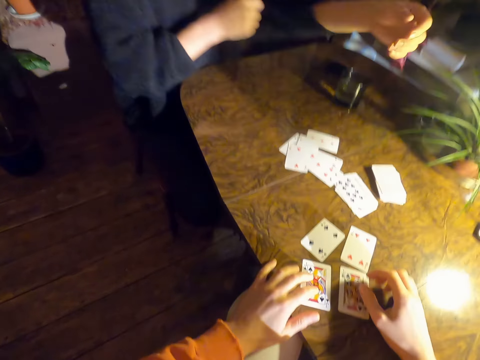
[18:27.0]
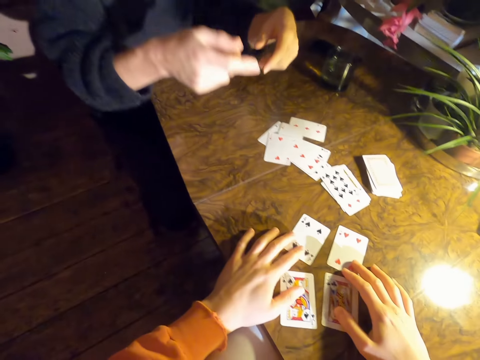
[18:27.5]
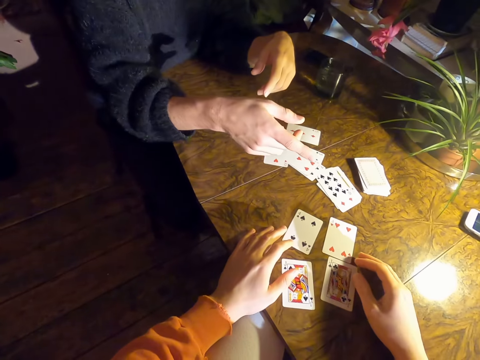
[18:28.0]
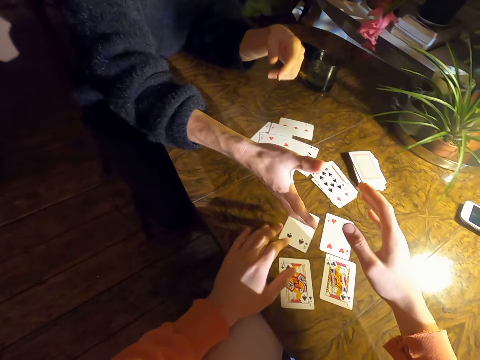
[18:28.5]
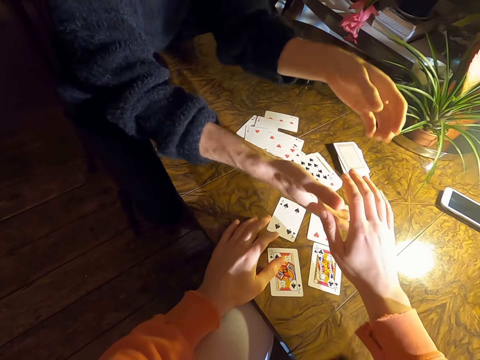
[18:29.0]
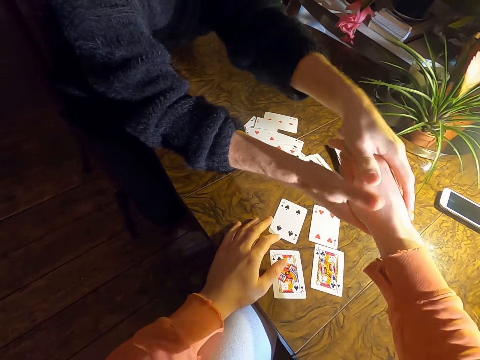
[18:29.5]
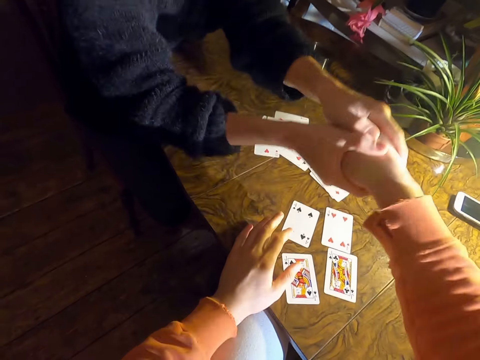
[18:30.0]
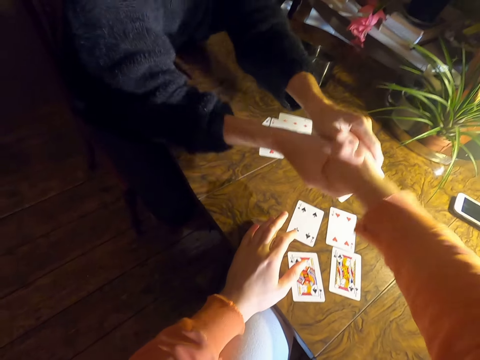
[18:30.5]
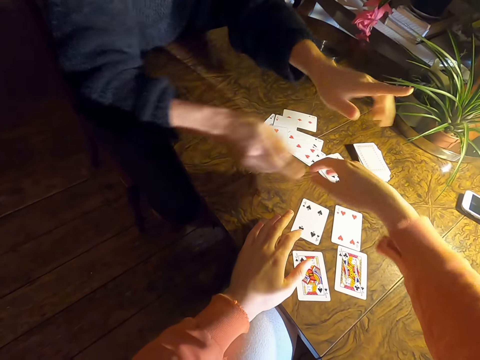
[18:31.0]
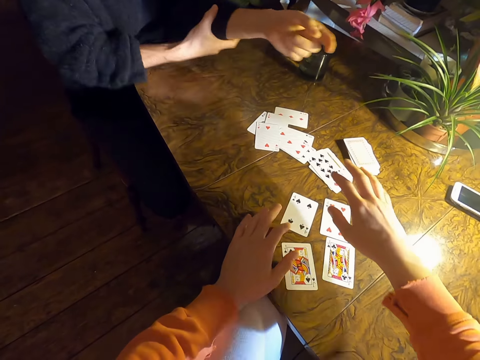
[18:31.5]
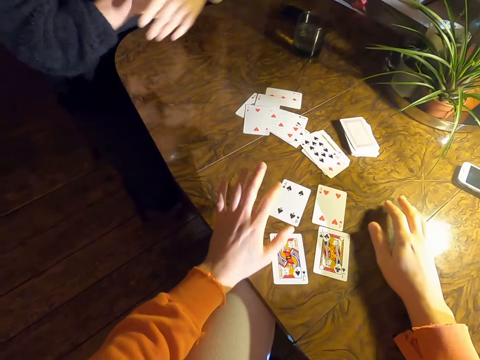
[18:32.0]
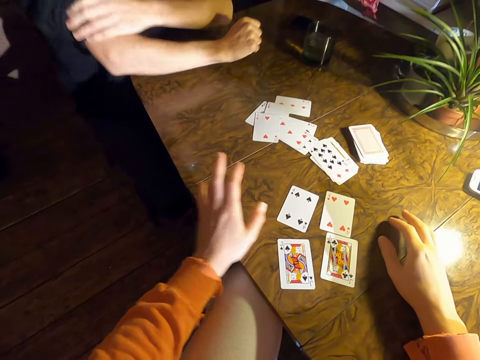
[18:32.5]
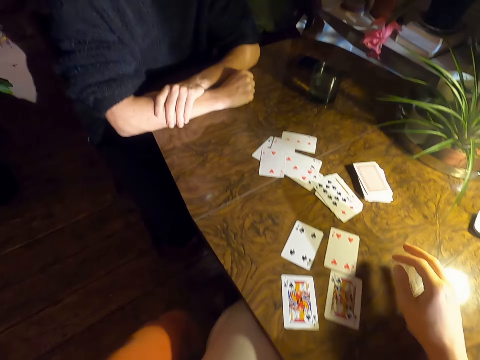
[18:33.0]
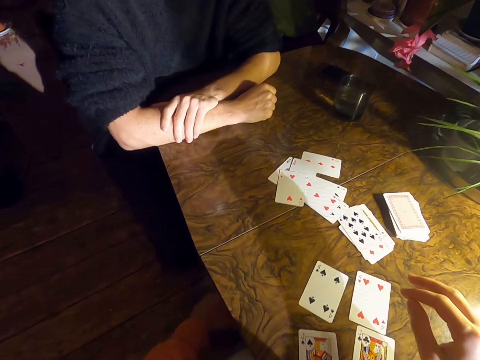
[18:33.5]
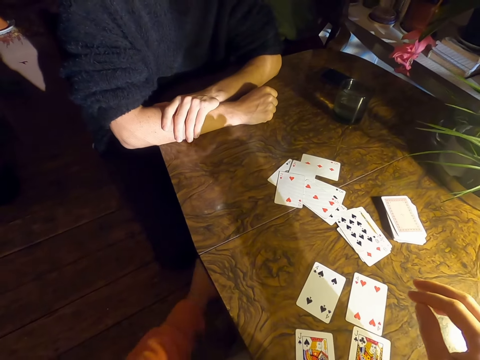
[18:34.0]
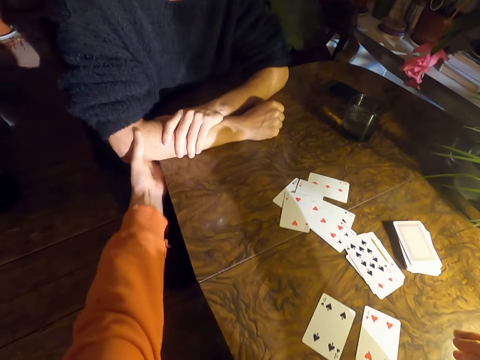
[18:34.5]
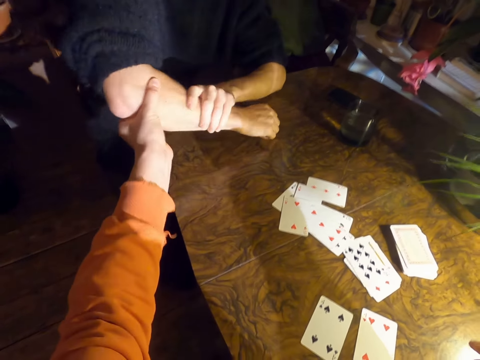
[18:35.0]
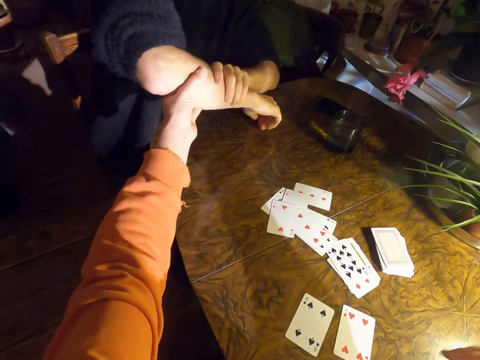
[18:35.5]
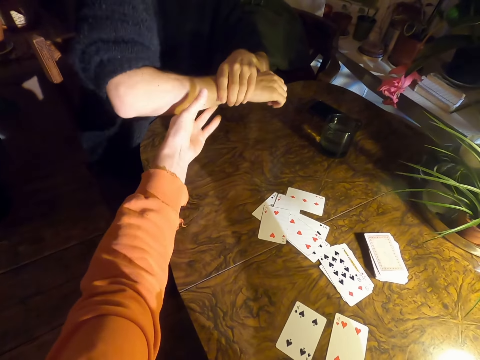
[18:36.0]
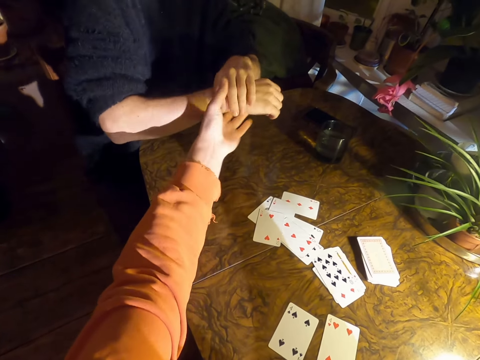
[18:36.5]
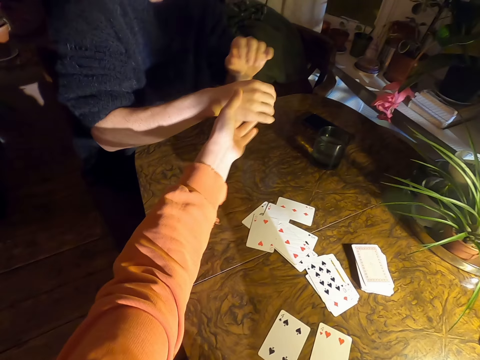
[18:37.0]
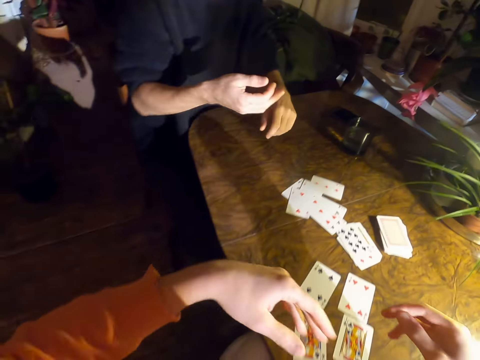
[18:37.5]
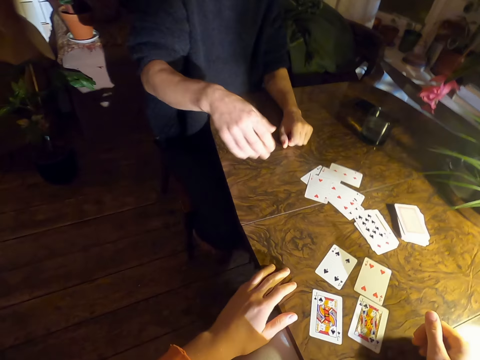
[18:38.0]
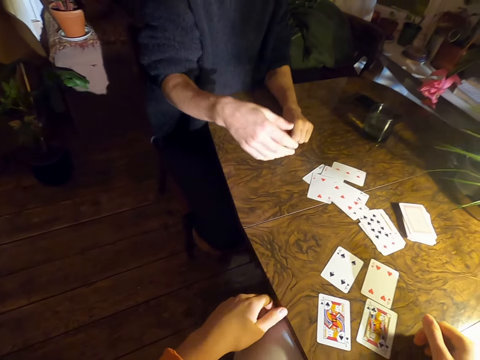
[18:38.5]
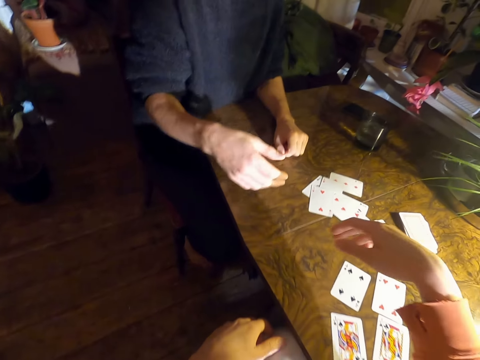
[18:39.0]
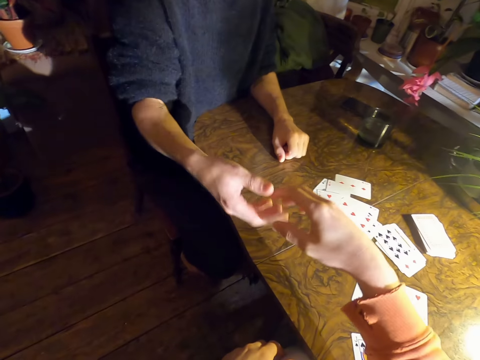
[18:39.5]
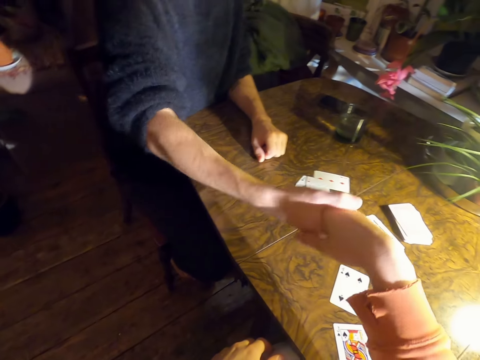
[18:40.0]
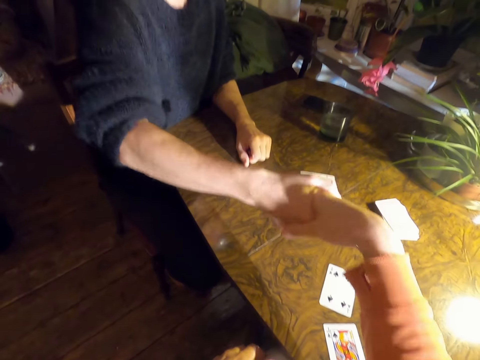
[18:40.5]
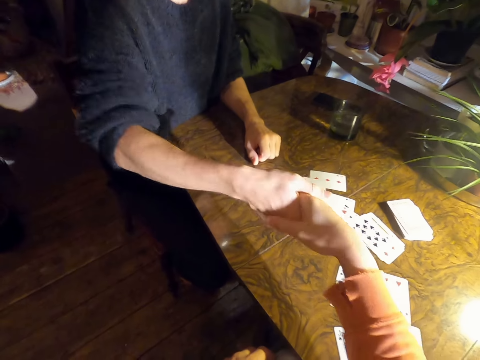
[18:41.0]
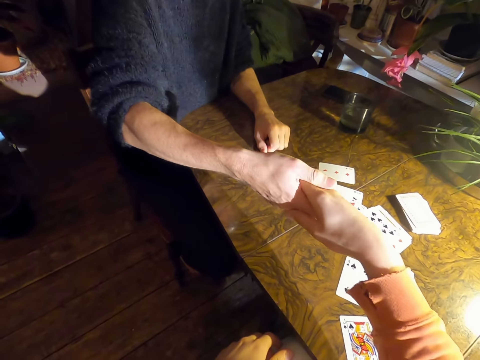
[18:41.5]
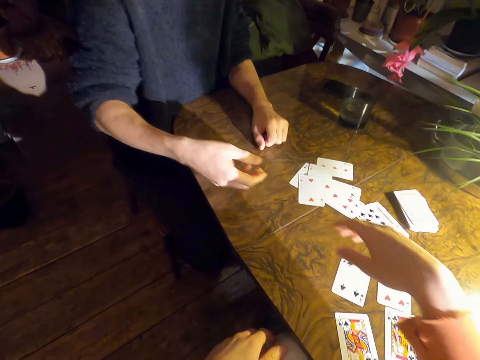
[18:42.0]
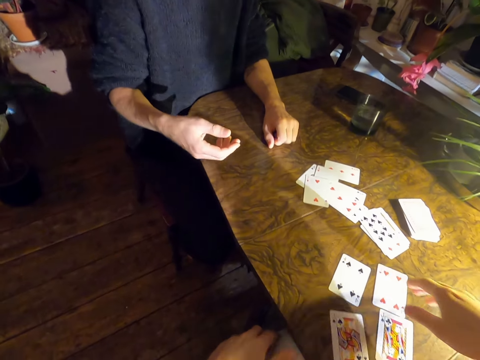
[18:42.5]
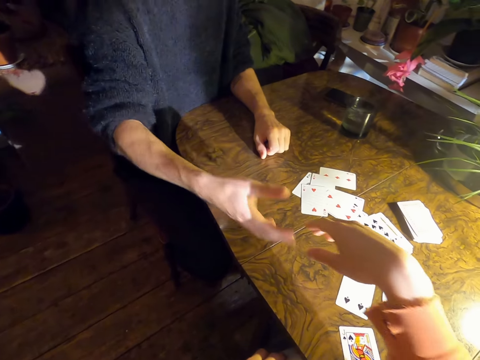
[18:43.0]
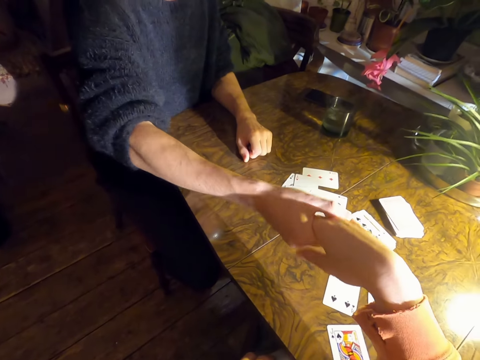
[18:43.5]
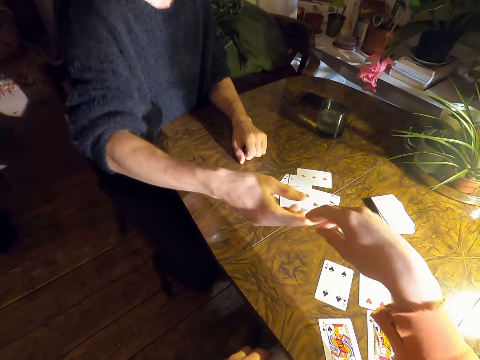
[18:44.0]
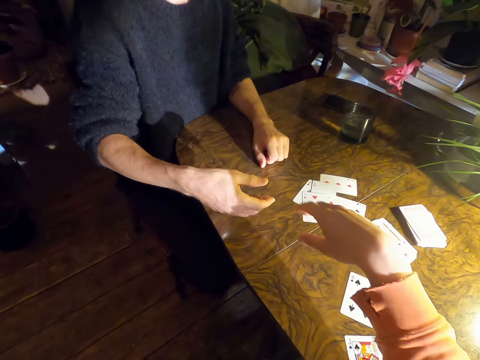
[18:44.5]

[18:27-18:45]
A person straightens a sweater. The camera wearer moves cards on a table. The person shakes the hand of the camera wearer, straightens the sweater, and puts hands on the table. The camera wearer shakes the hand of the person. They hold the hand of the person. They shake the hand of the person. The person shakes the hand of the camera wearer.

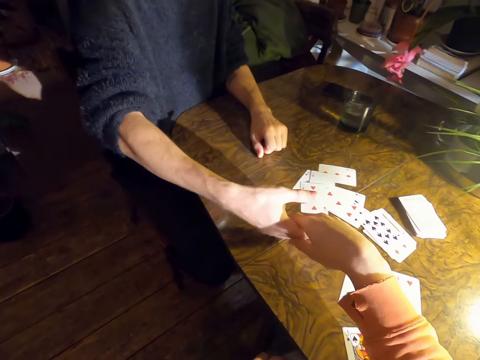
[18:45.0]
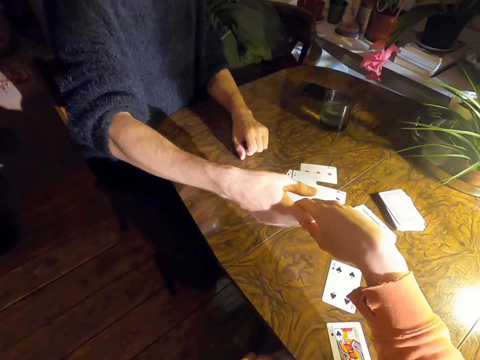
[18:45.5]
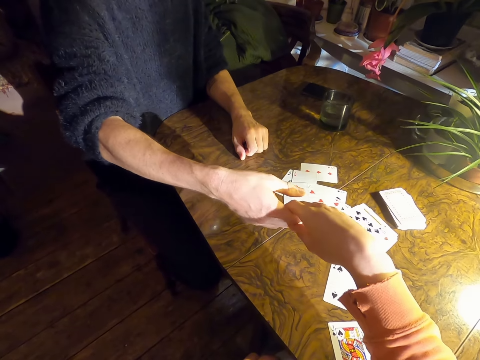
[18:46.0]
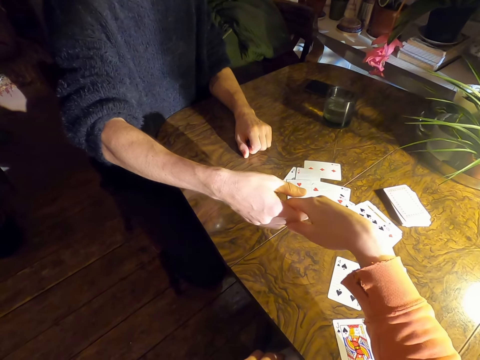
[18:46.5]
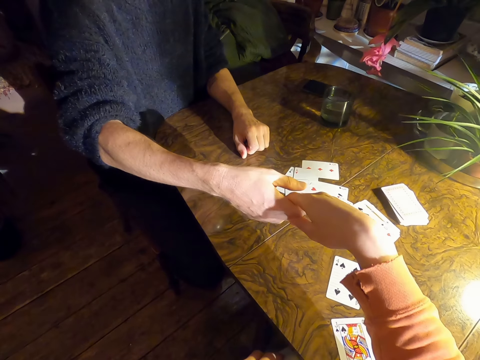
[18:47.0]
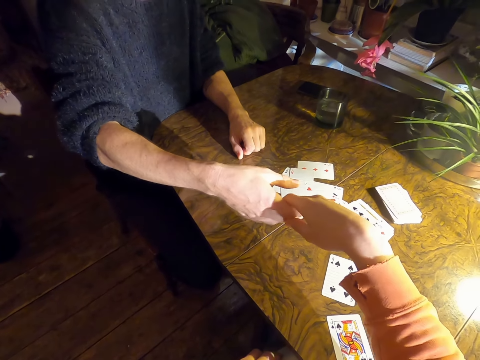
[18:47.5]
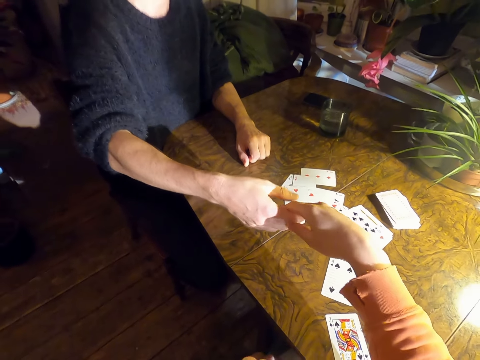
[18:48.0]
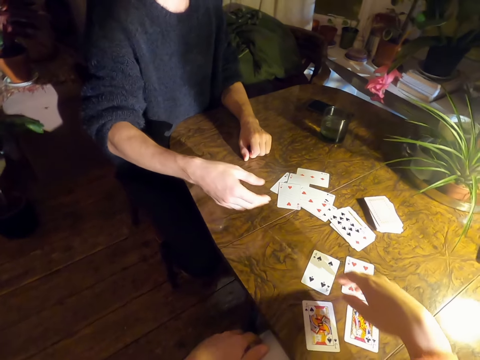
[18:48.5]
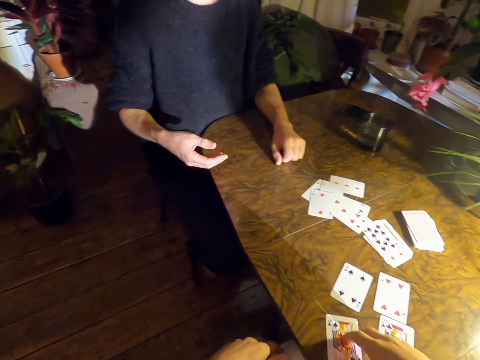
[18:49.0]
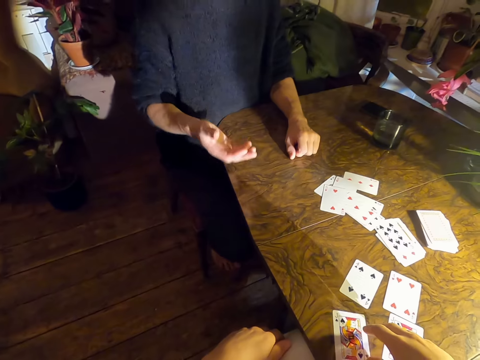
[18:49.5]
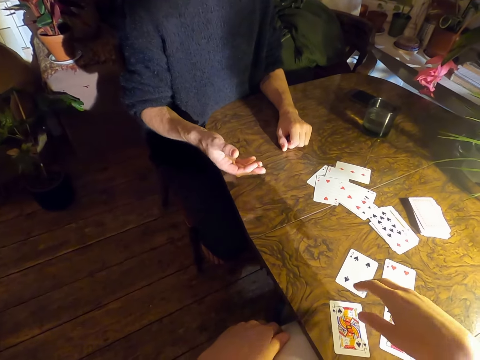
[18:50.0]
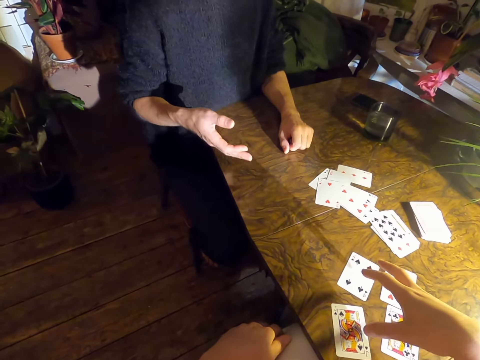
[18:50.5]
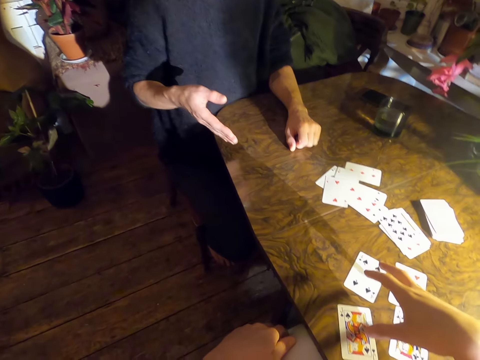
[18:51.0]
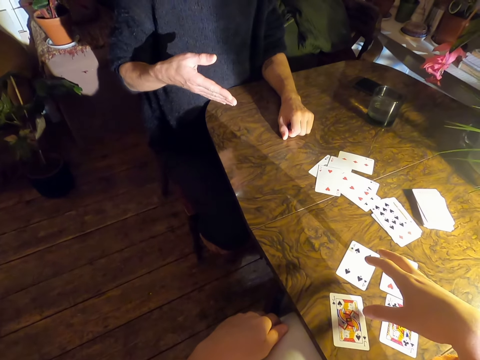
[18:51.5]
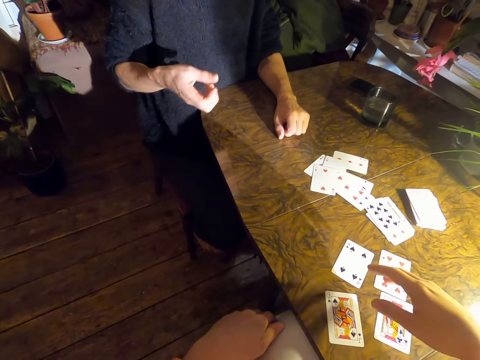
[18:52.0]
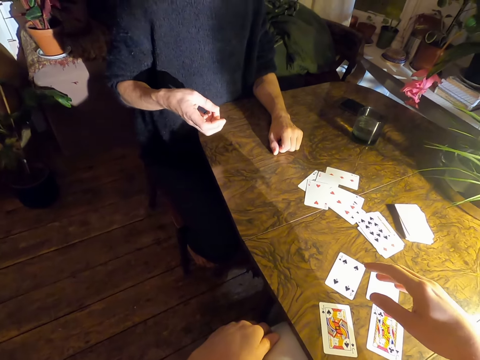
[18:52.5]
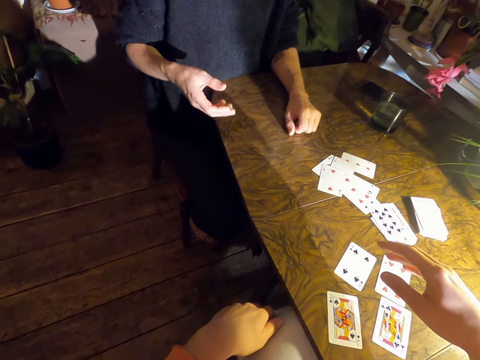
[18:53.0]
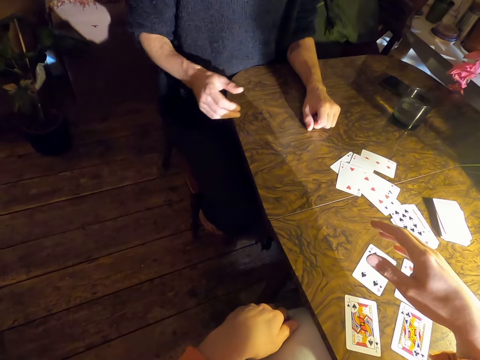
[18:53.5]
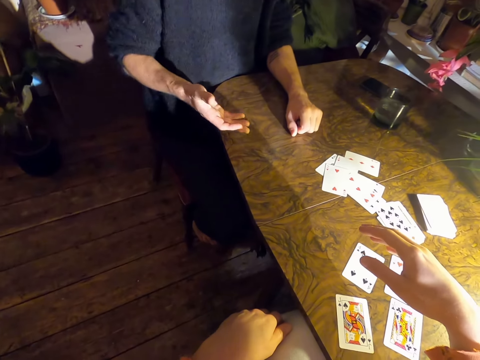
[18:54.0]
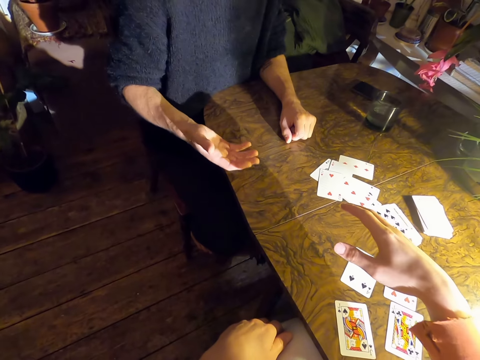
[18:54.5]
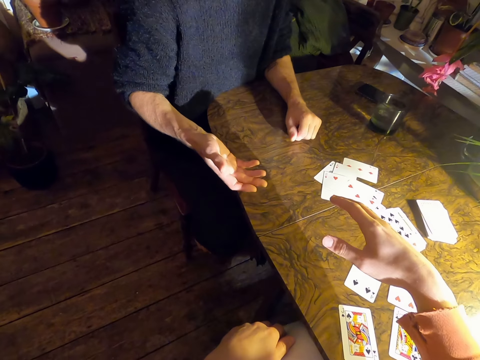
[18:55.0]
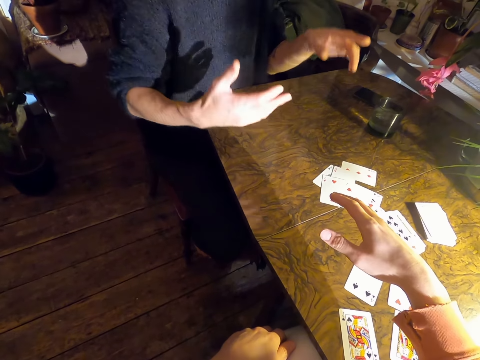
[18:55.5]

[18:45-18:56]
A man talks with the camera wearer. The man sways a hand.
